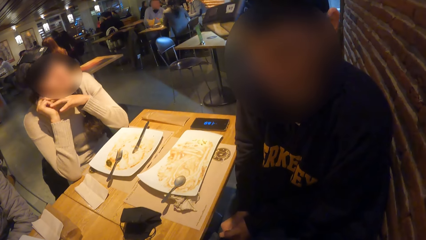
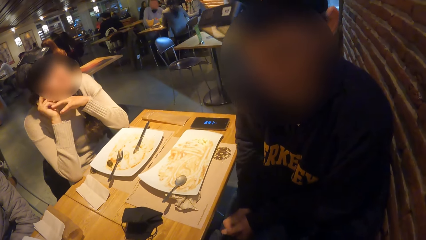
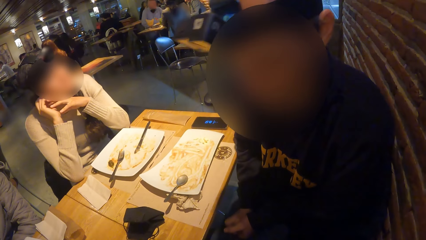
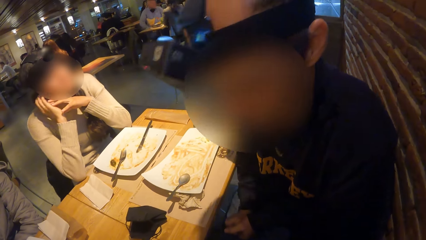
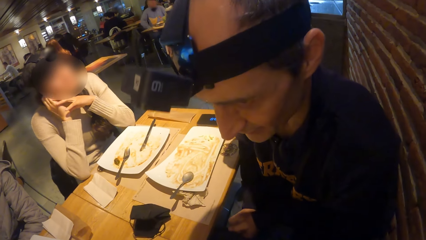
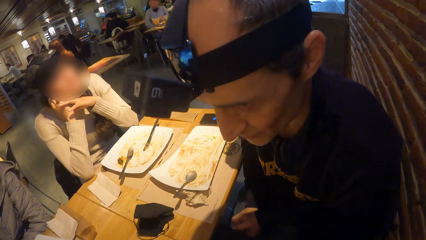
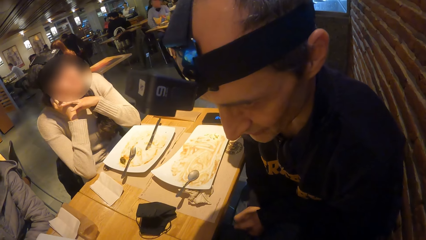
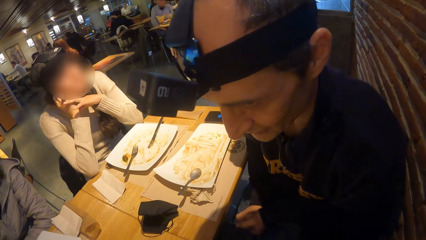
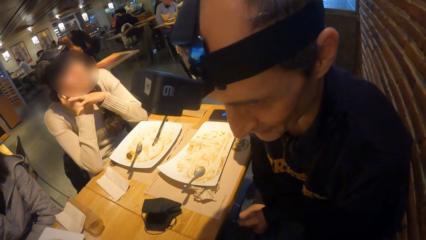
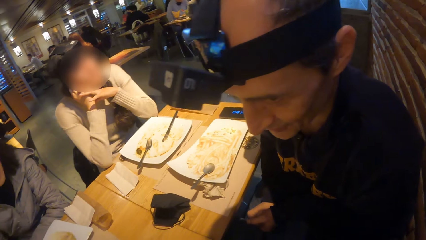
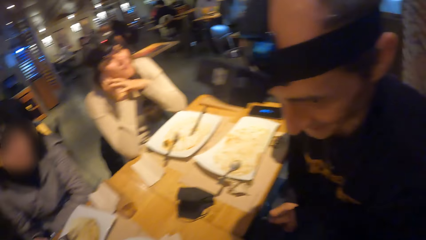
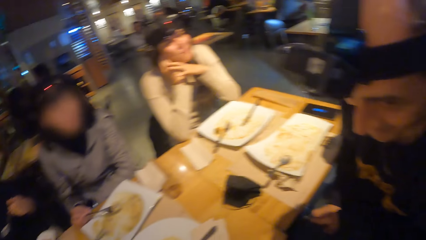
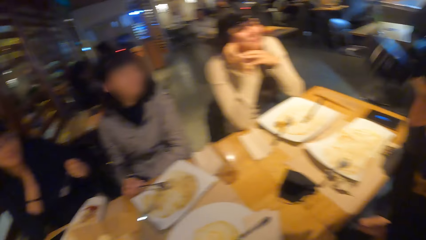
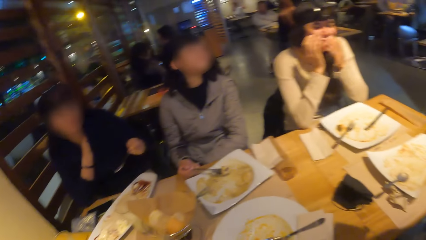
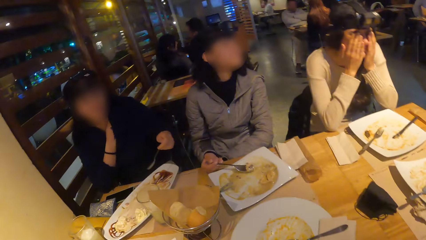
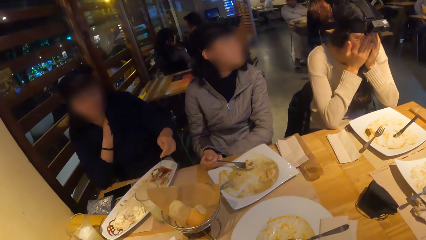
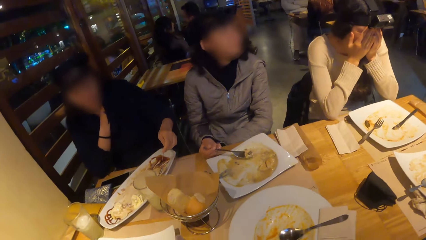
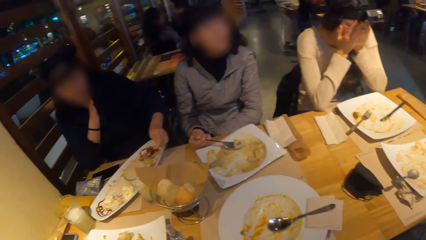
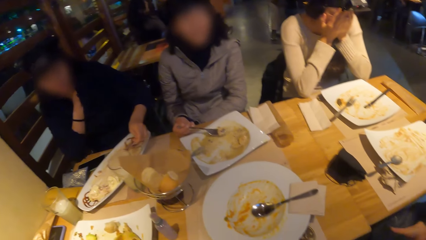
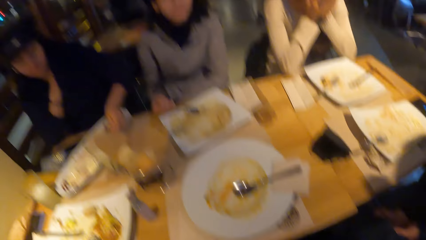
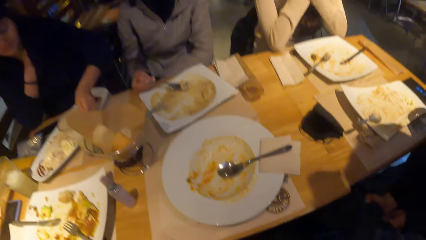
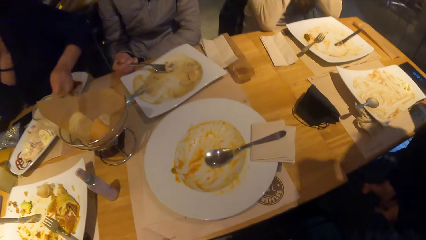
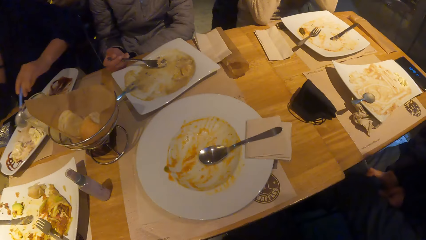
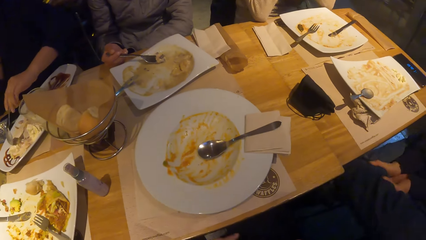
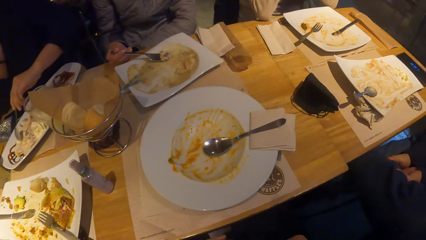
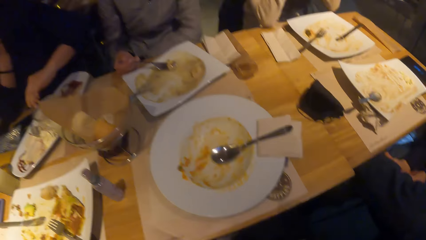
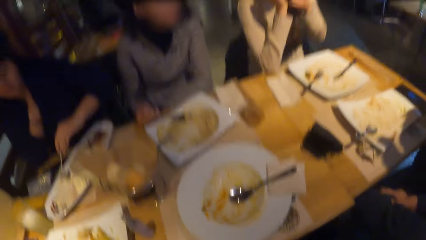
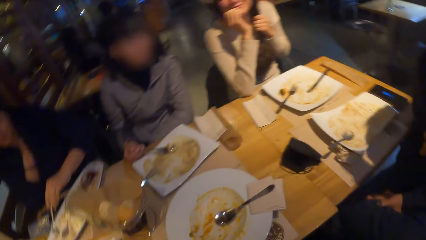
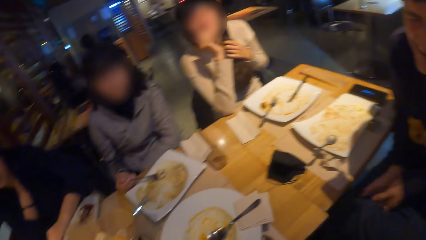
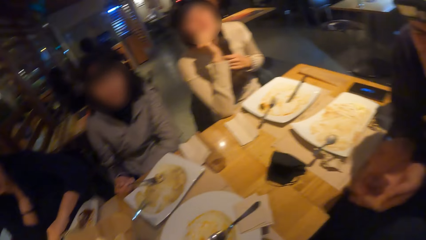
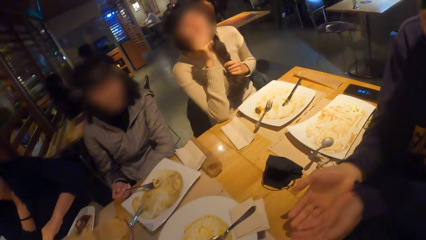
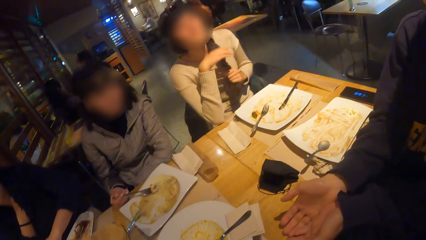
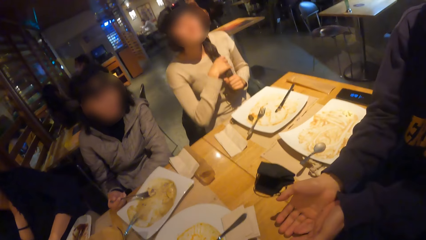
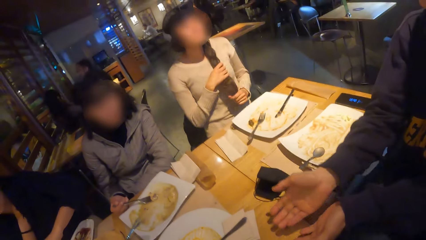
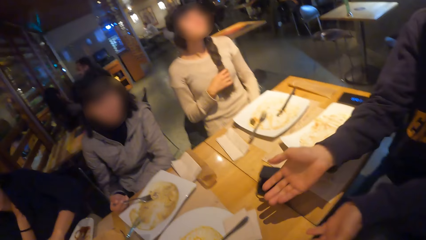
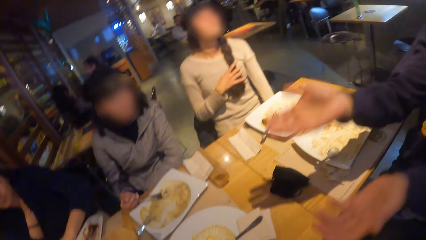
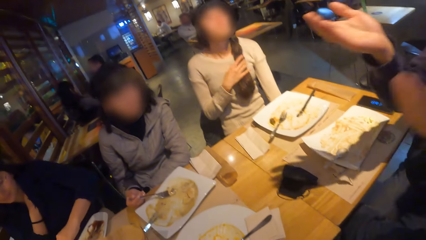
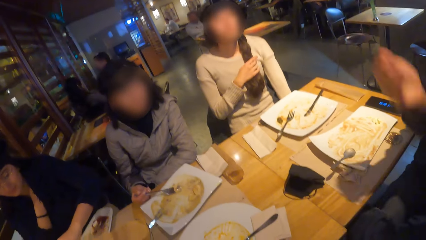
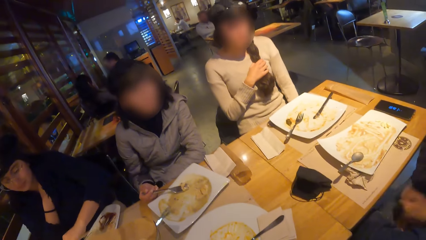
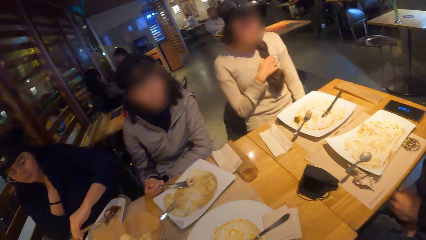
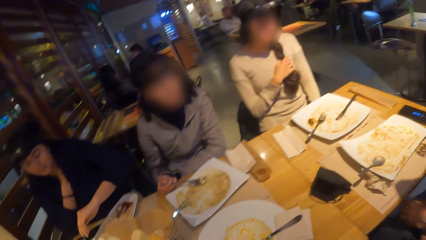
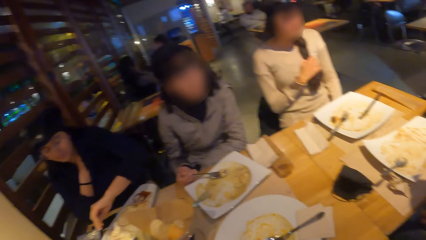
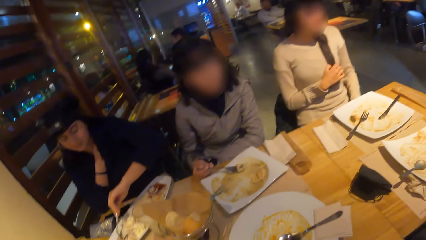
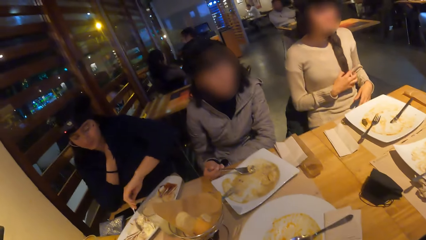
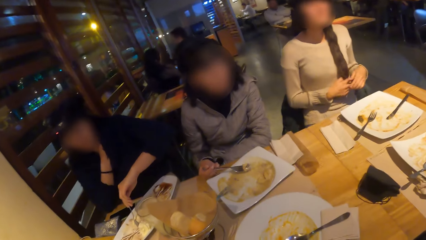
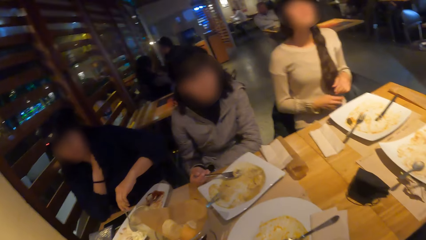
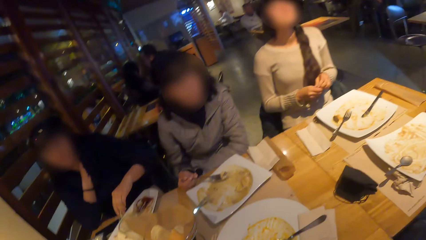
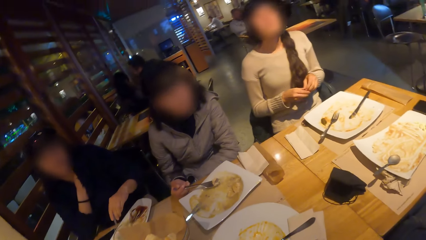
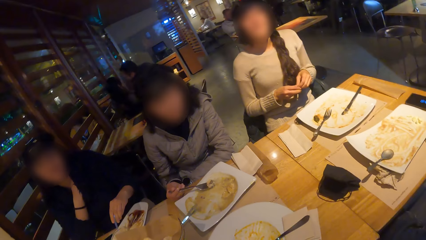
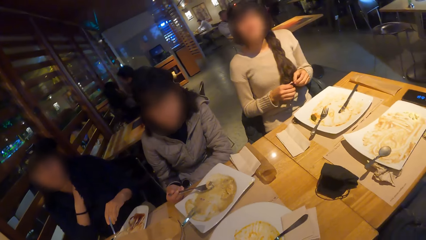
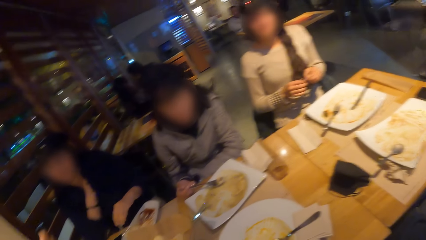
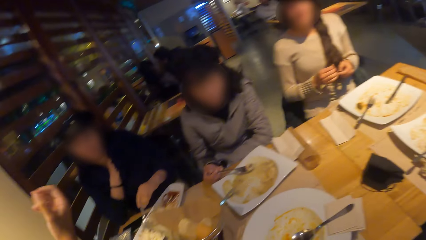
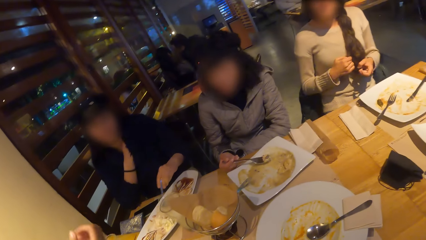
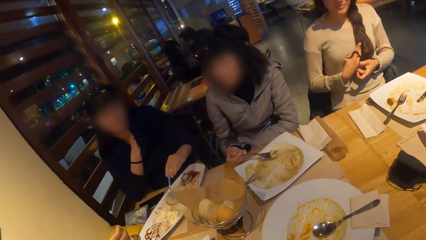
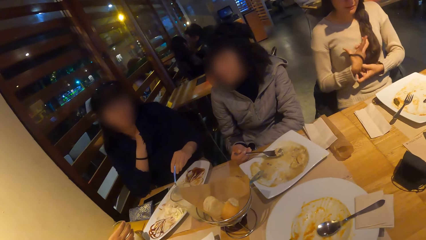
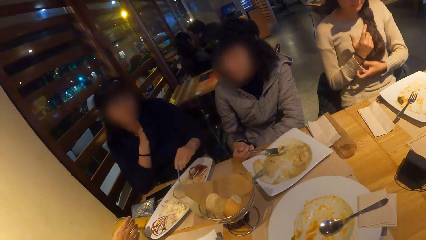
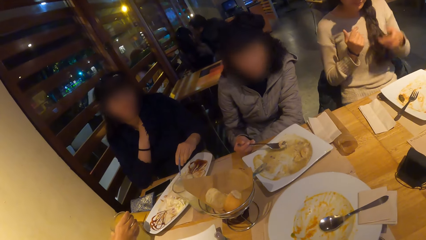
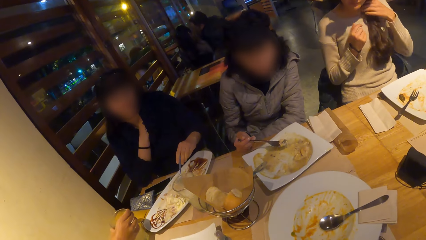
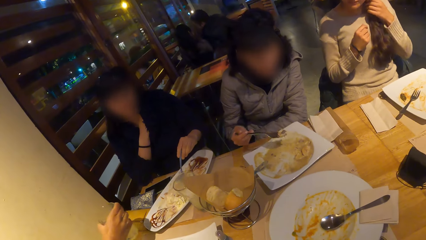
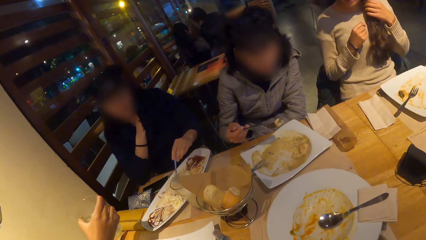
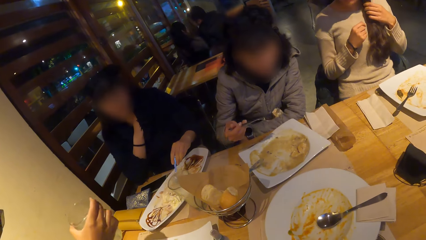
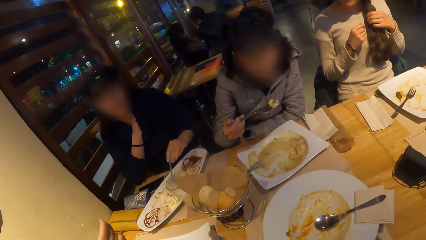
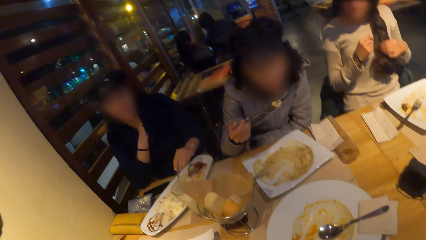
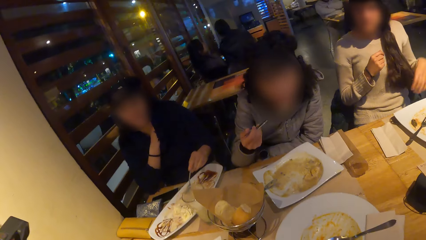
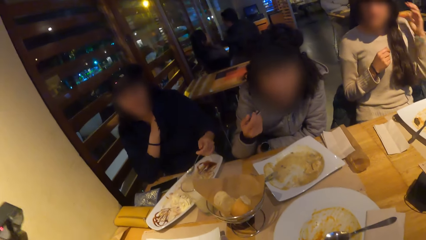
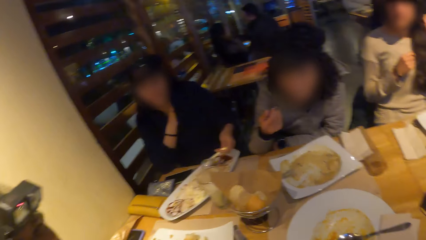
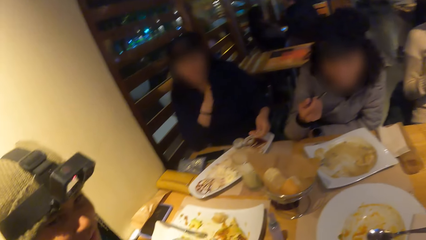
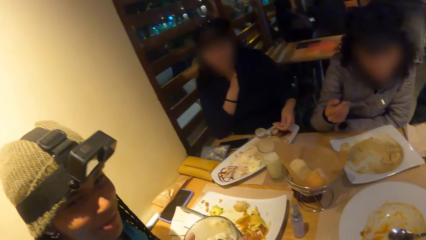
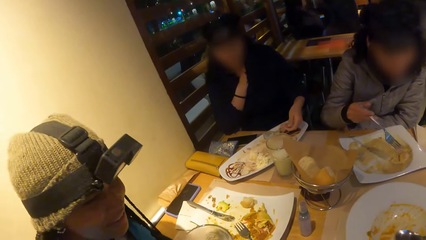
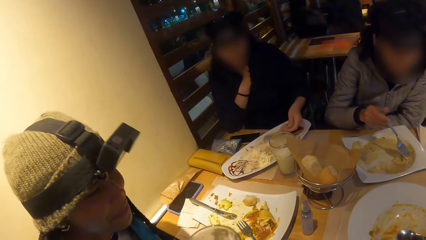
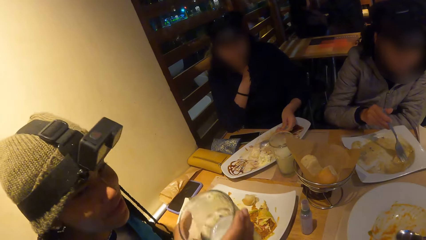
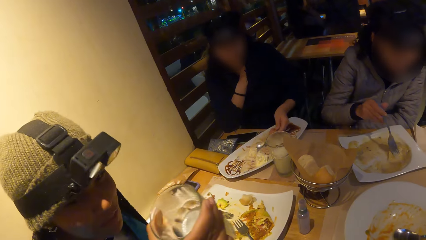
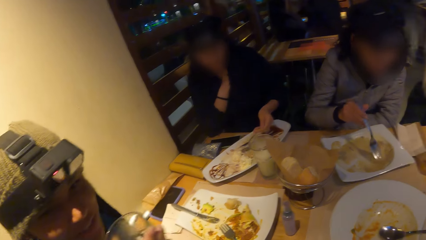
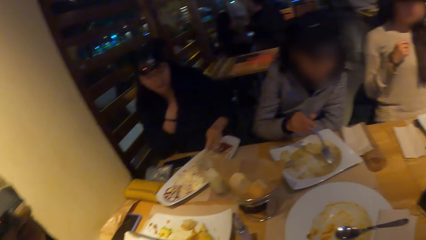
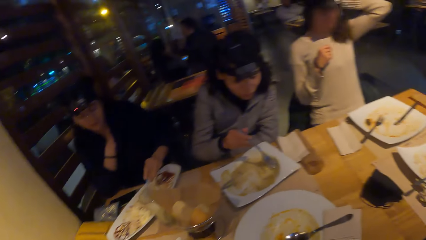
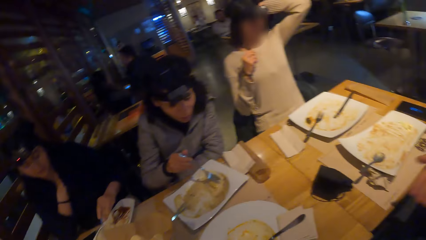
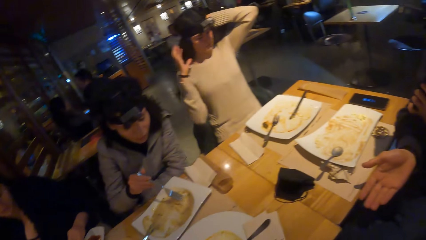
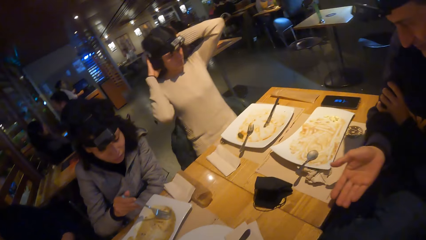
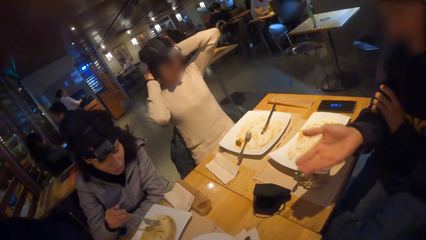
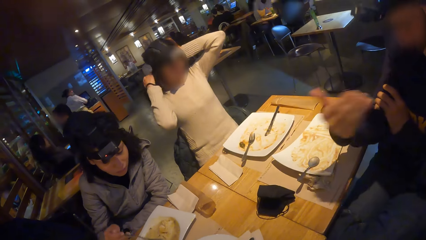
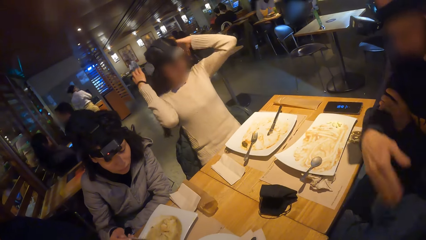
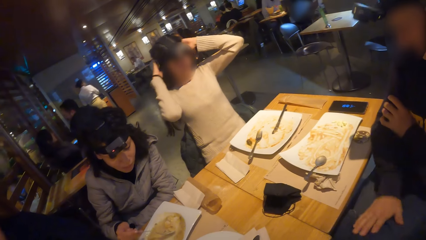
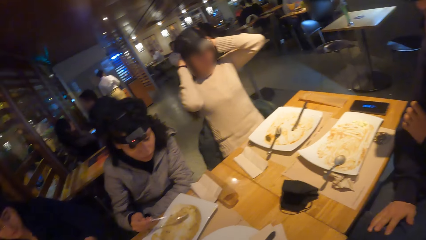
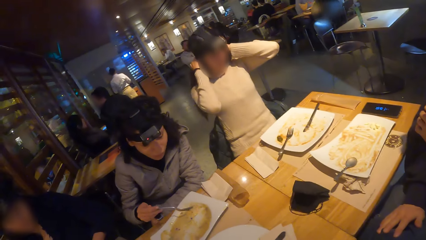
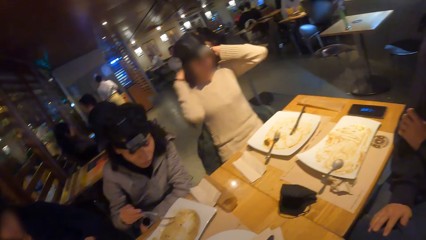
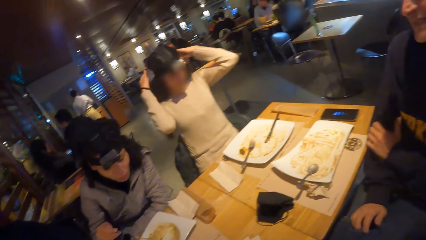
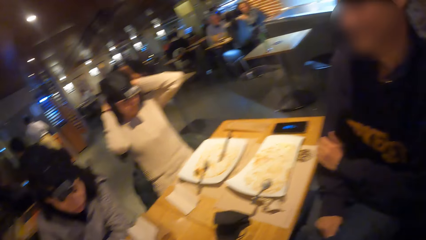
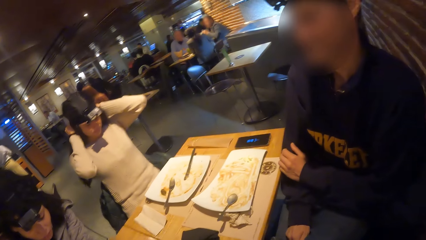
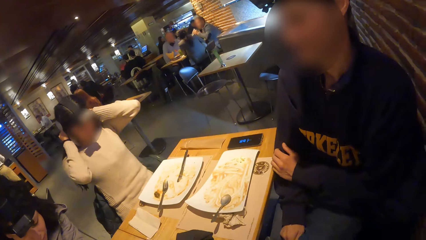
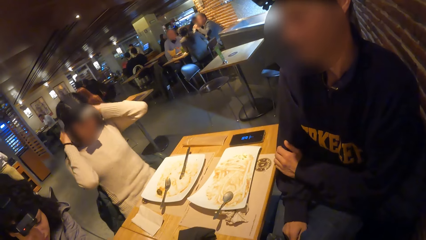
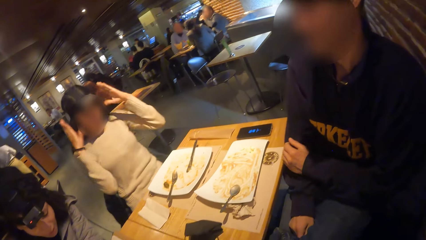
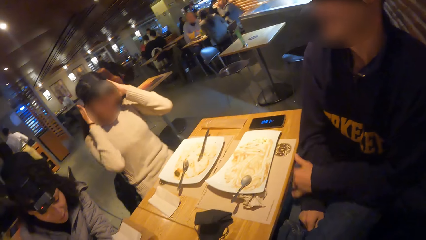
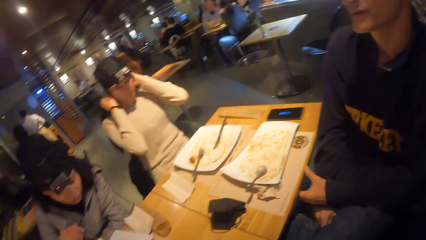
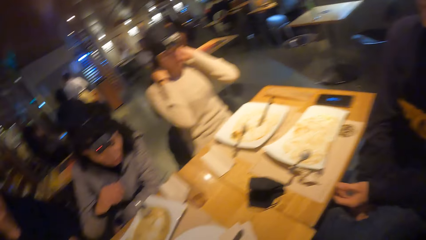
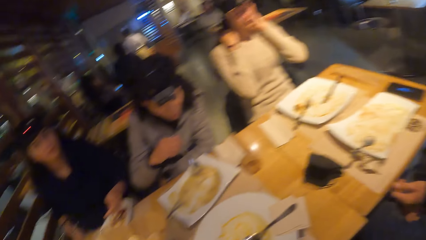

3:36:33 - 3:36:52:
The man converses. The woman holds her hair with her right hand. The man moves his hands. The woman slides down a hair band on her hair with her left hand and holds the hair band with her left hand. Another woman lifts up her hand. The first woman wears the hair band on her right hand. A third woman picks up a glass cup from the table with her right hand. The first woman adjusts her hair with her hands. The second woman nods her head. The first woman touches her hair.
